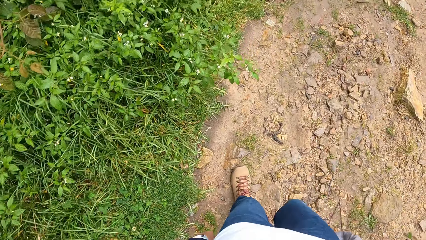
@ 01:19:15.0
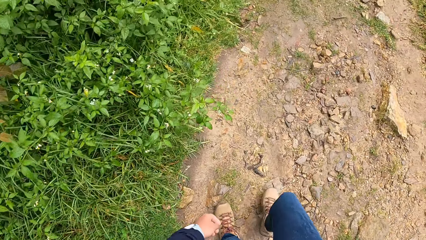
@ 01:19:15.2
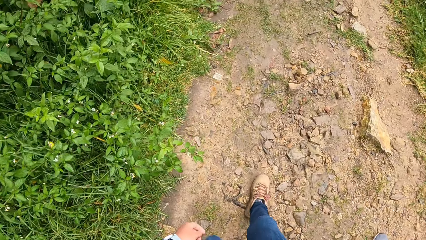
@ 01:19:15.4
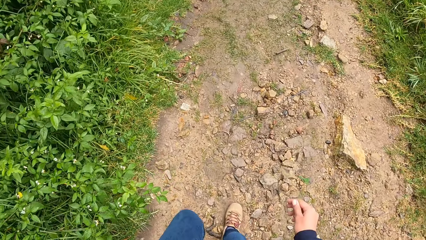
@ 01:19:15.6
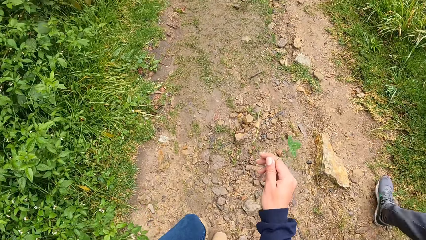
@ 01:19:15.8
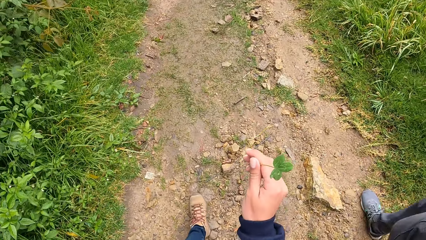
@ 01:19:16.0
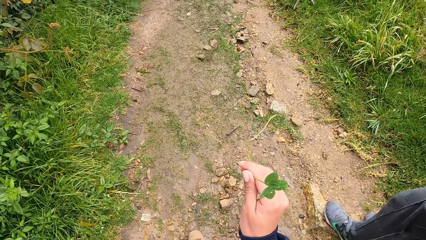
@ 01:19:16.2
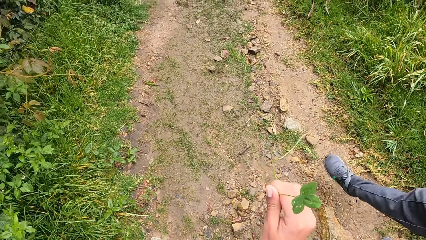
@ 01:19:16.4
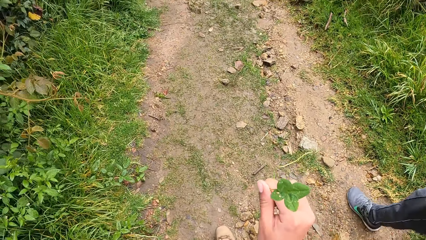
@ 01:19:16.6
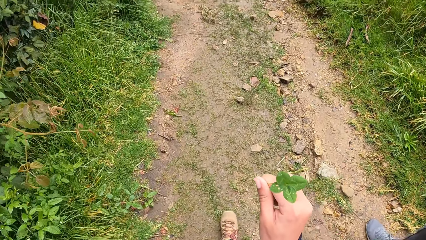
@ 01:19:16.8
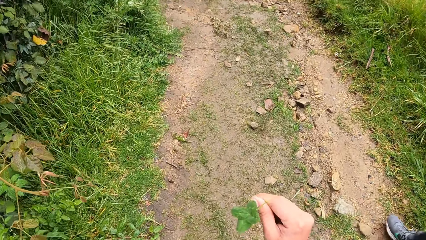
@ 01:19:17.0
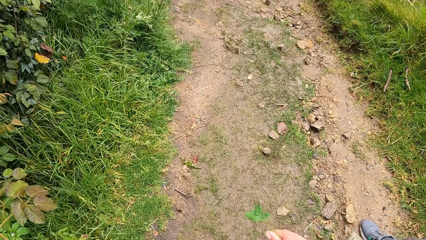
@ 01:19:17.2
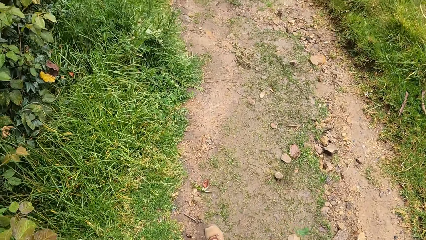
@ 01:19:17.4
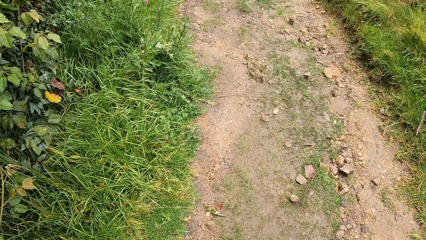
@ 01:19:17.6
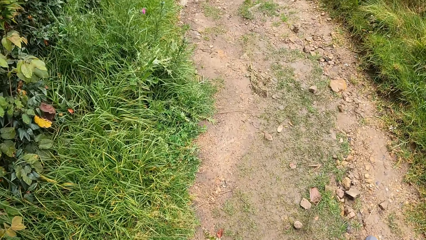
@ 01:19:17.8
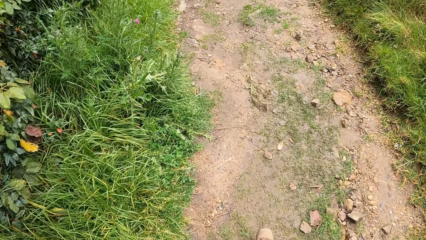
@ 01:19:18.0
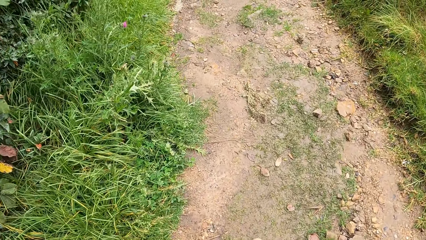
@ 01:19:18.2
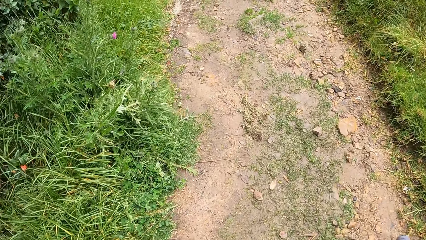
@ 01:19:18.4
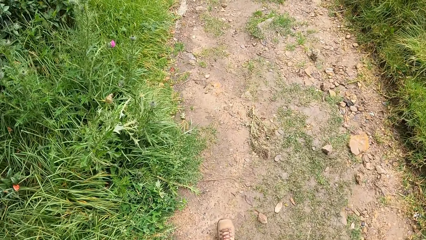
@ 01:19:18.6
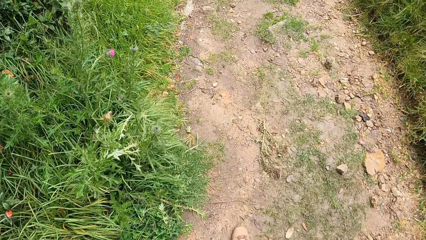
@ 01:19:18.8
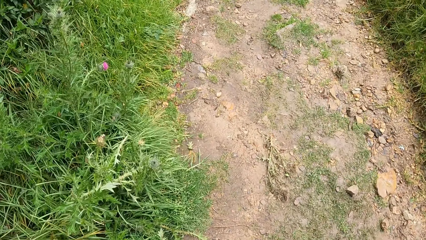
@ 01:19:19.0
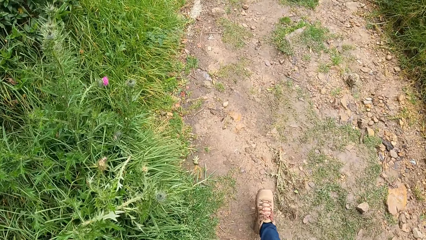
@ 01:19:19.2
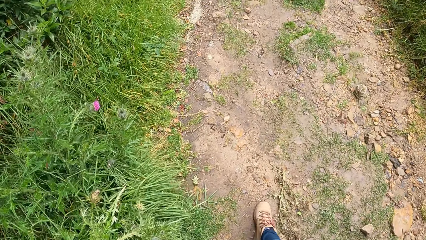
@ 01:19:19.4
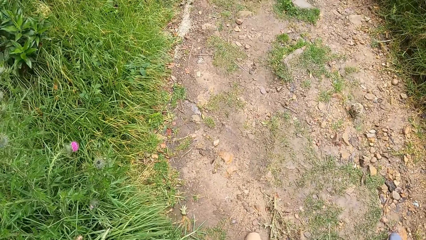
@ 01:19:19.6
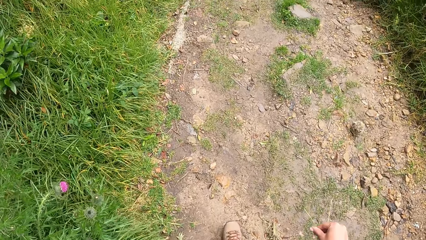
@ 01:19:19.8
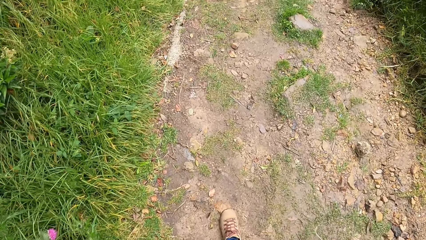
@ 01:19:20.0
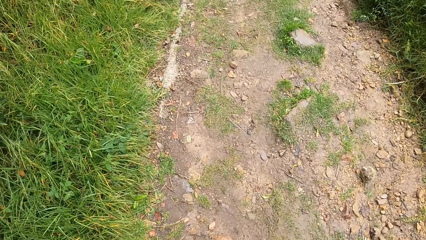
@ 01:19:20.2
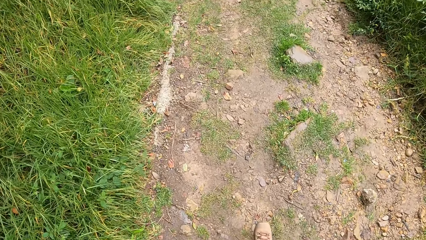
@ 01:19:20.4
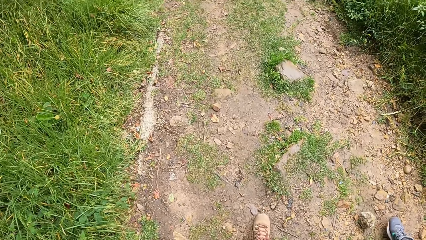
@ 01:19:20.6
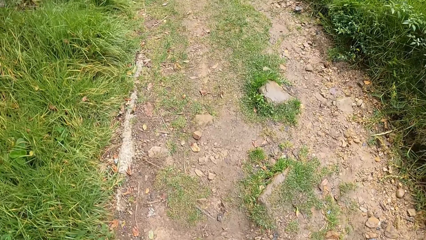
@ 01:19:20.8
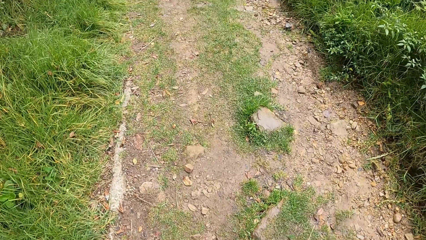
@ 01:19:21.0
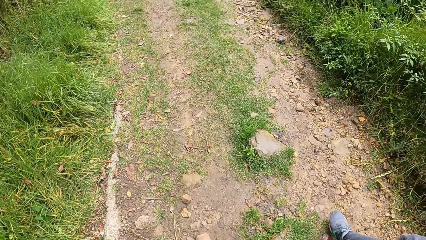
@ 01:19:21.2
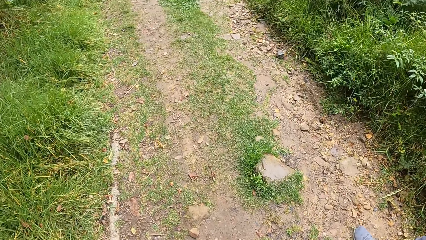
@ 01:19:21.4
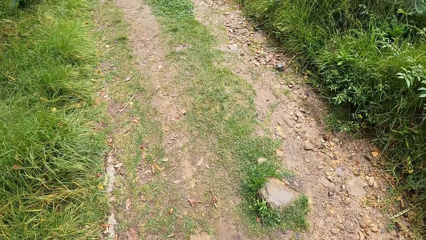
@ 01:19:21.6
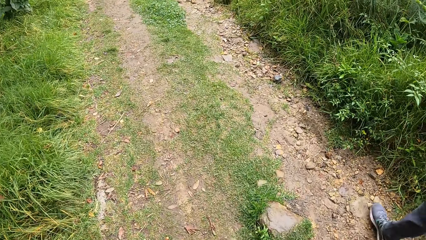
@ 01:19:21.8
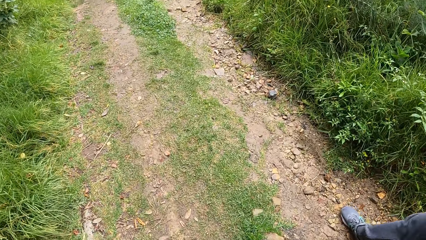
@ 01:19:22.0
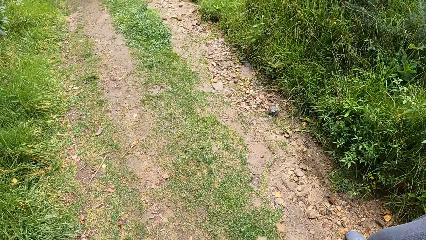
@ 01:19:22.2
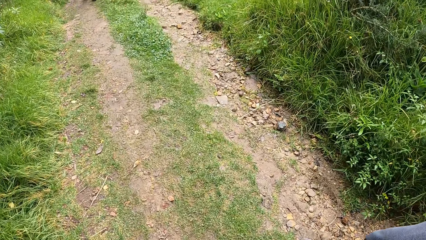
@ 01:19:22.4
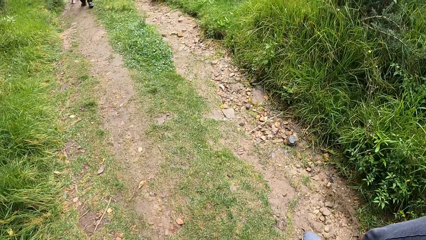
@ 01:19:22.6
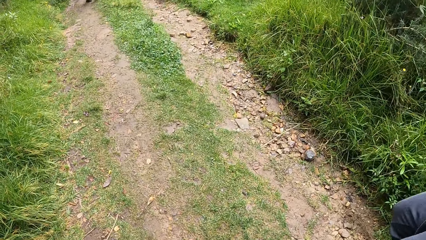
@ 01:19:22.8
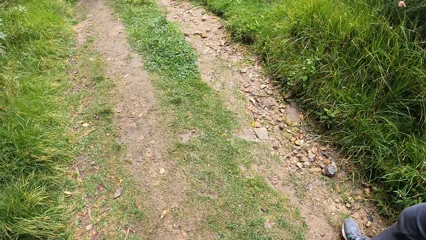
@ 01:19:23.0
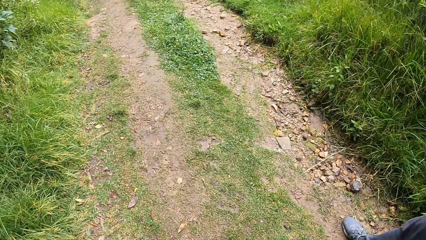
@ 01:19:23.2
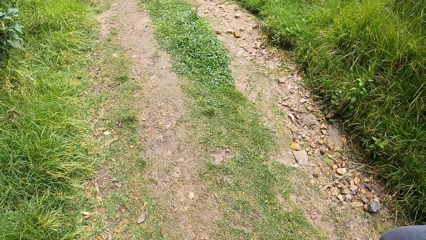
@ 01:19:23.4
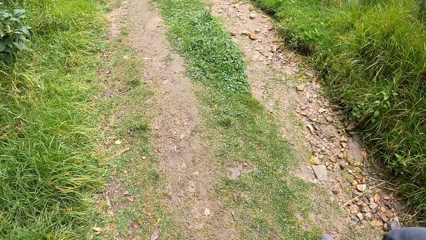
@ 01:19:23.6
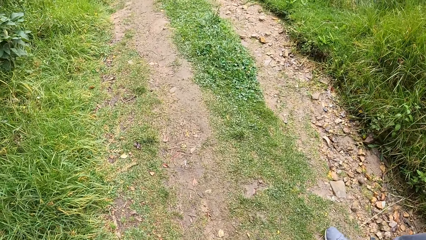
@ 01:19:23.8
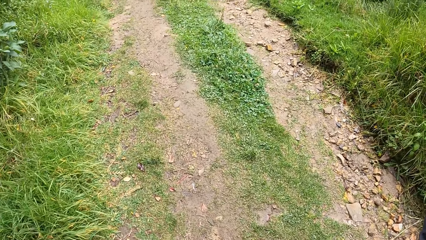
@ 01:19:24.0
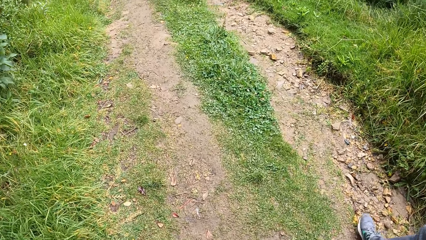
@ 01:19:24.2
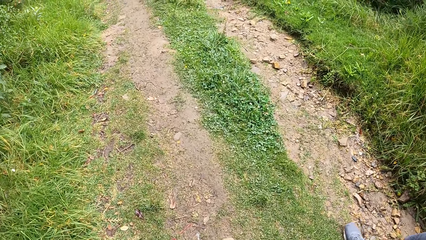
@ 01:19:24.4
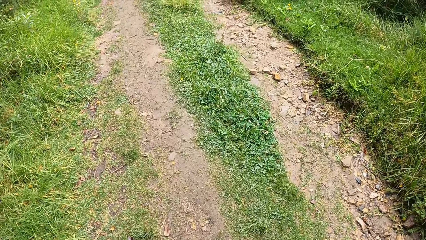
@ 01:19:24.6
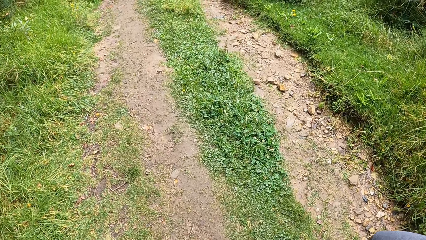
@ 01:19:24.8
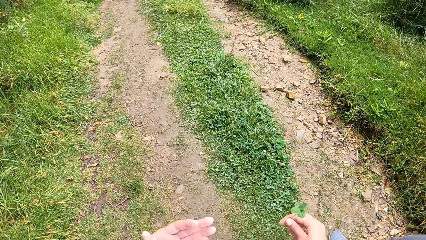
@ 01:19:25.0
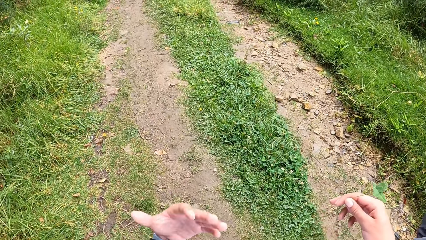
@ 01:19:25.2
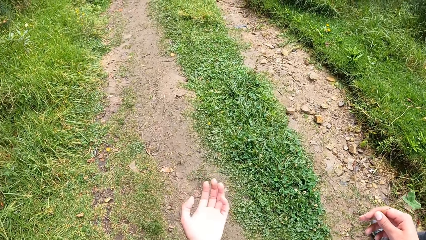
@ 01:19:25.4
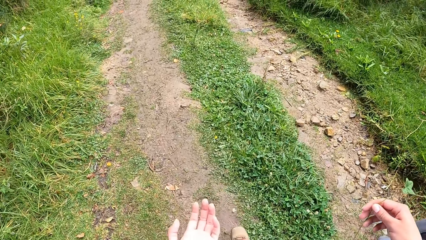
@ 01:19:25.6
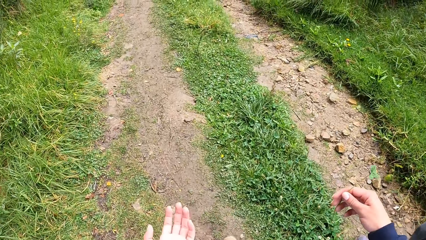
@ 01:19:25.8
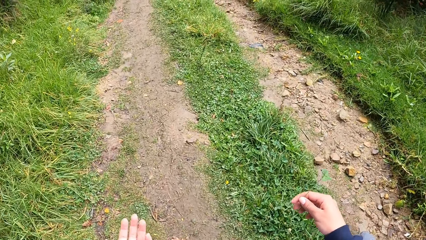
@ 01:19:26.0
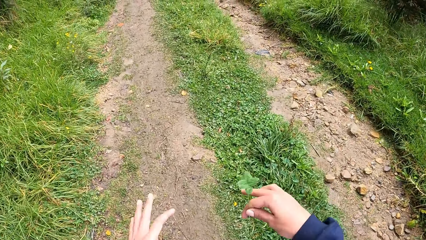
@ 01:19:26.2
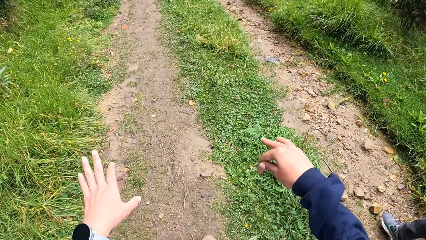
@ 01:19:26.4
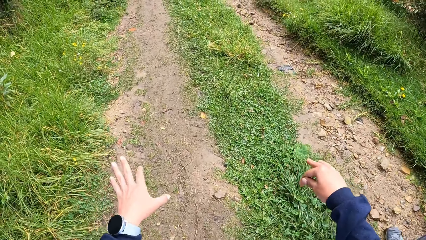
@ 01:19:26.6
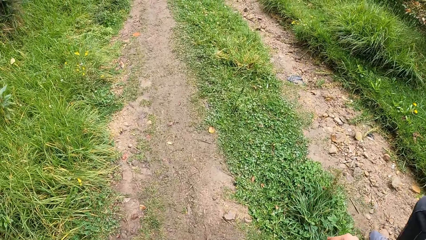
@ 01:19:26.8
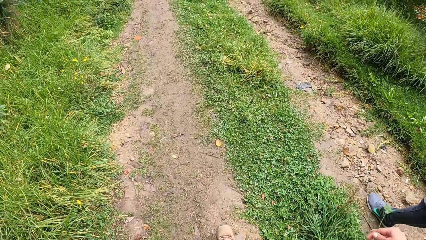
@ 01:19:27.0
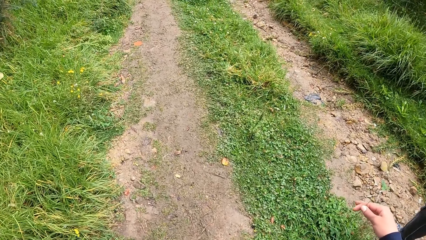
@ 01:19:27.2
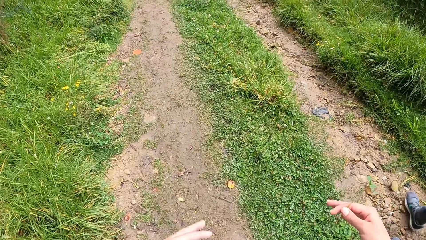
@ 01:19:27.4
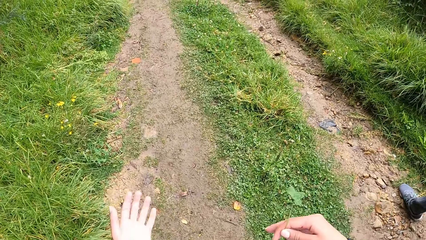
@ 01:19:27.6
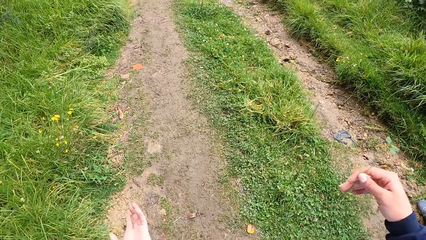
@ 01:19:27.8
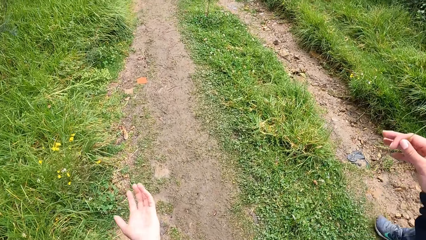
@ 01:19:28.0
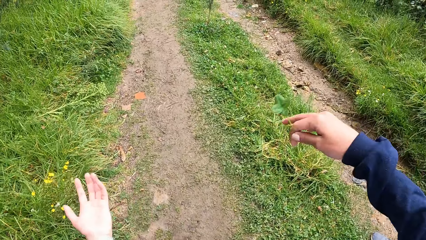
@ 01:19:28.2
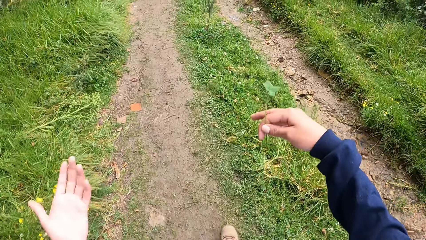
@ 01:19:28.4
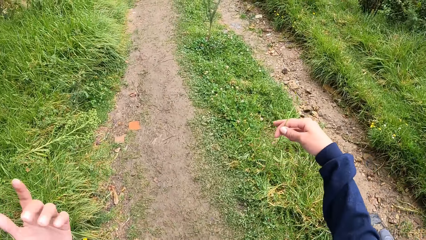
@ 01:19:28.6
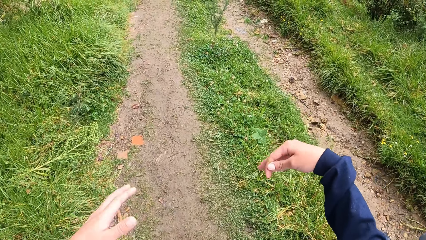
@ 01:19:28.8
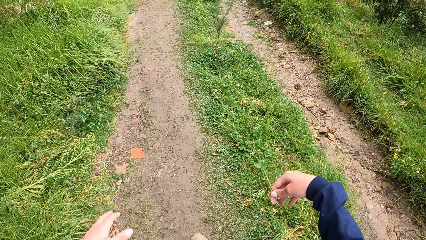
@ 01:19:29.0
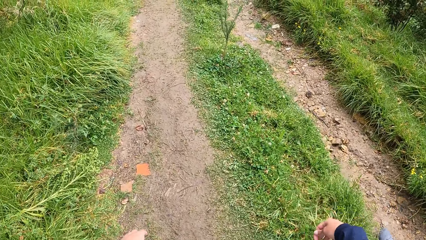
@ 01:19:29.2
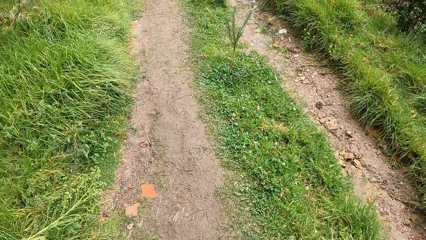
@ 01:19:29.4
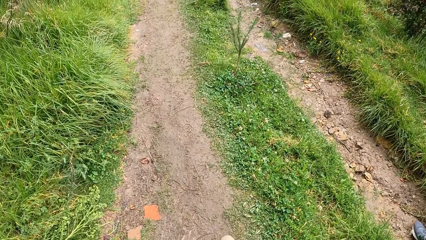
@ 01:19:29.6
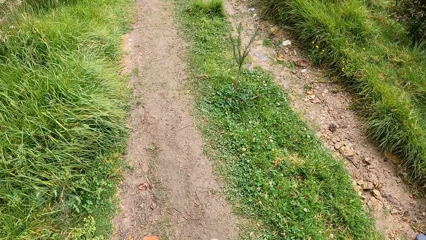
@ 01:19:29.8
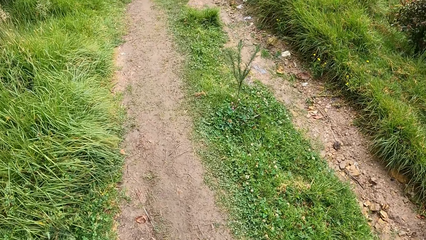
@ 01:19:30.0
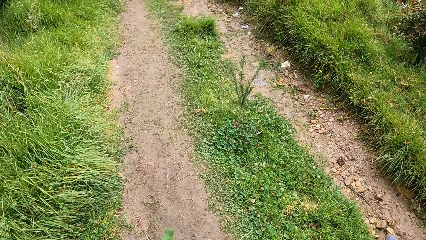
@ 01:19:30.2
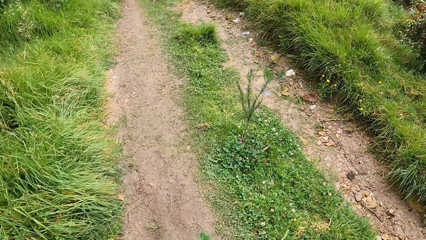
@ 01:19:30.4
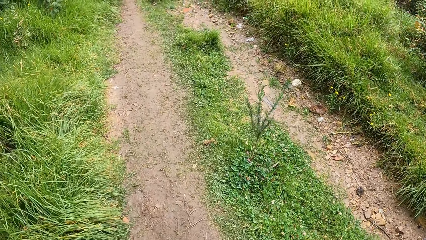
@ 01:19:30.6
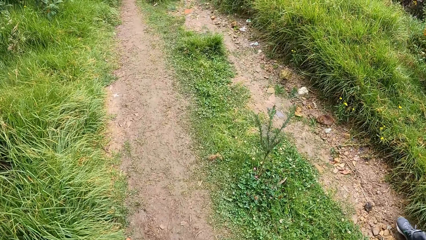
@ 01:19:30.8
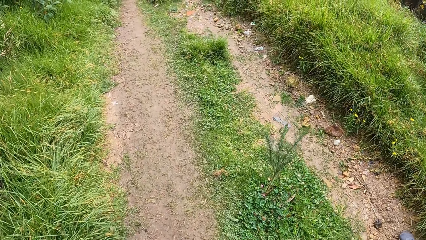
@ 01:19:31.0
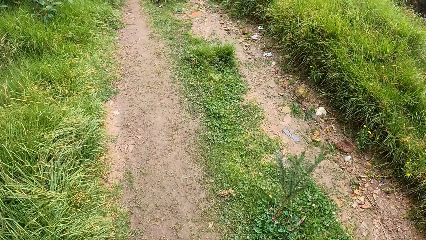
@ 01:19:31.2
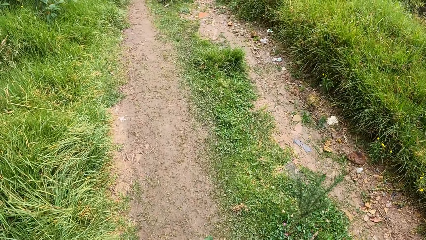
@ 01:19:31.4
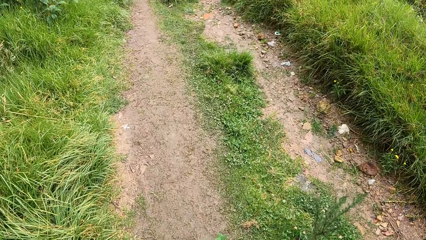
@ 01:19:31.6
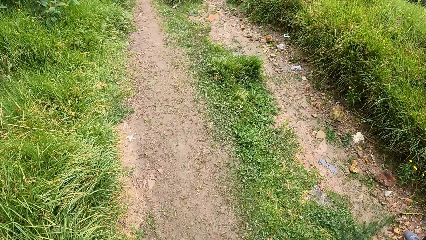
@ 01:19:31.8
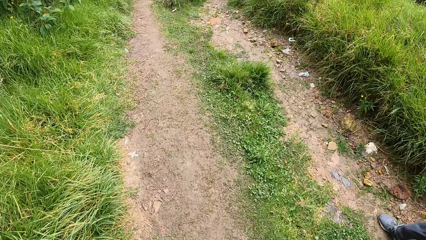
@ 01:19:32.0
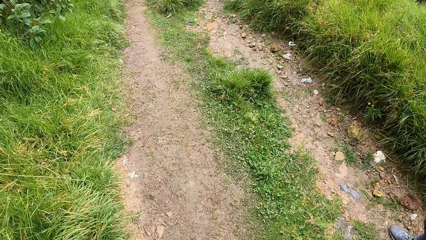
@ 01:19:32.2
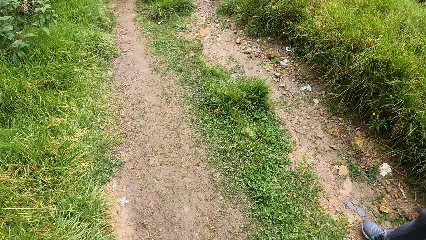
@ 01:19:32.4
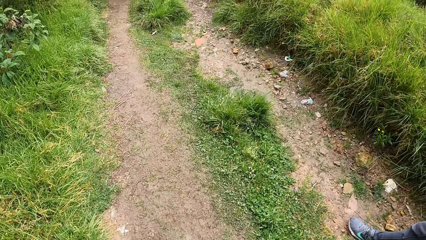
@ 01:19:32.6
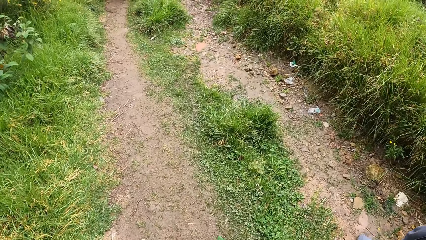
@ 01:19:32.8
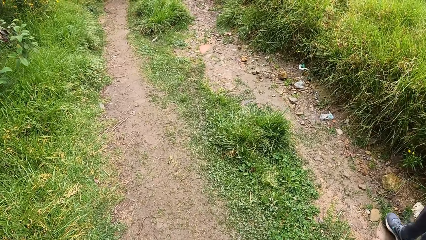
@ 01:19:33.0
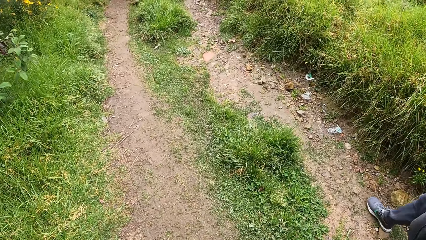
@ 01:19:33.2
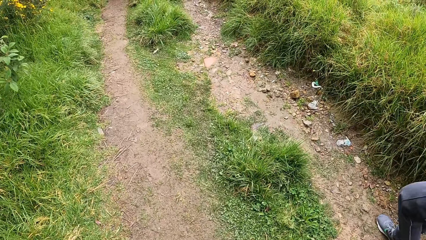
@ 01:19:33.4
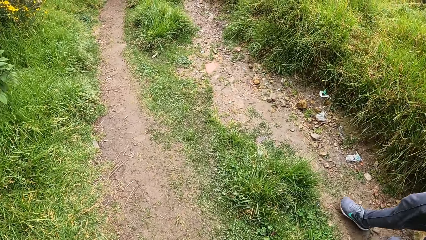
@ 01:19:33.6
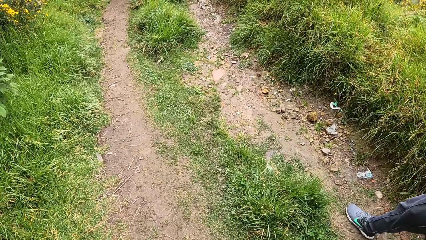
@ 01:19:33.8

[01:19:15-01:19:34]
The camera wearer walks around the pathway. They converse with the man. They gesticulate with both hands. They walk around the pathway.
